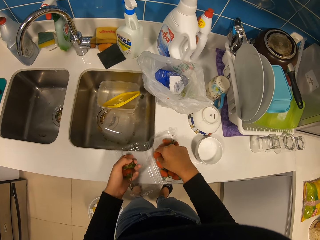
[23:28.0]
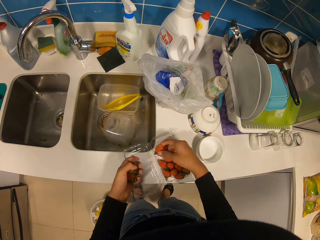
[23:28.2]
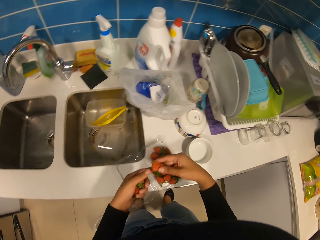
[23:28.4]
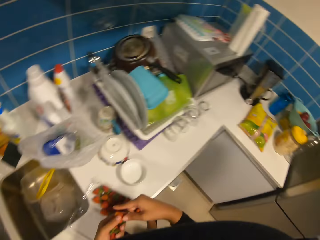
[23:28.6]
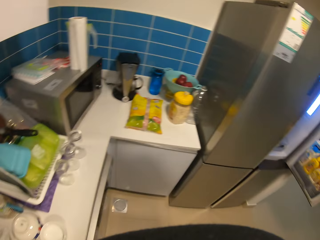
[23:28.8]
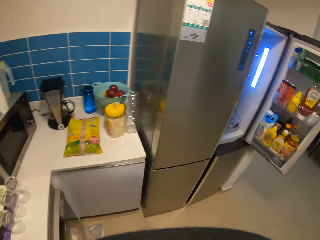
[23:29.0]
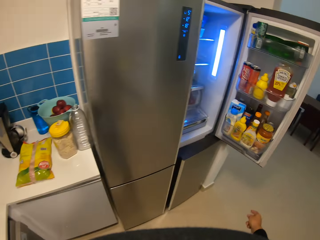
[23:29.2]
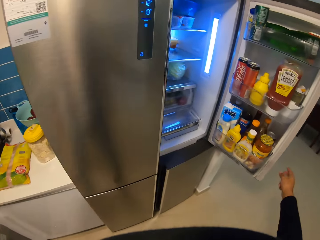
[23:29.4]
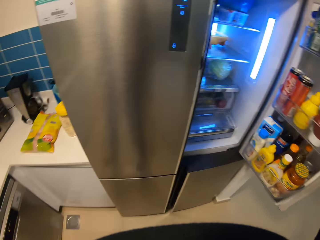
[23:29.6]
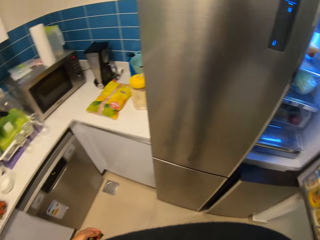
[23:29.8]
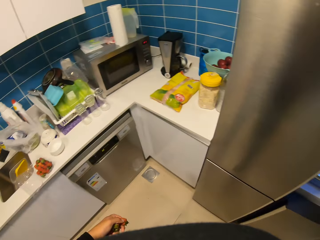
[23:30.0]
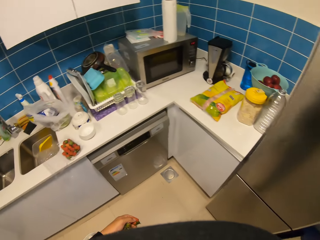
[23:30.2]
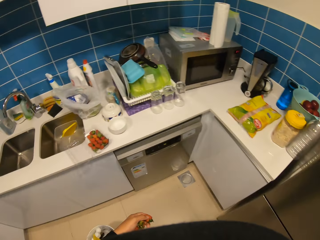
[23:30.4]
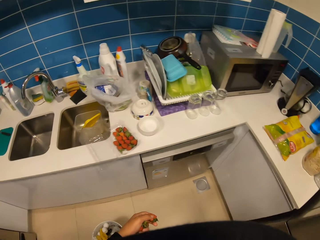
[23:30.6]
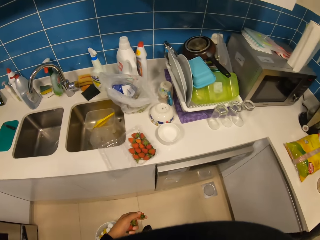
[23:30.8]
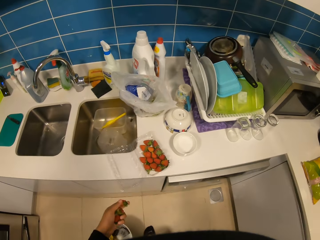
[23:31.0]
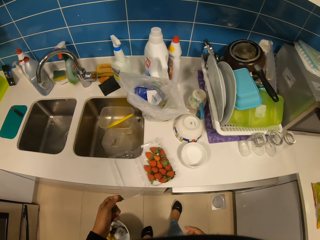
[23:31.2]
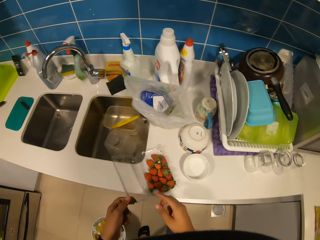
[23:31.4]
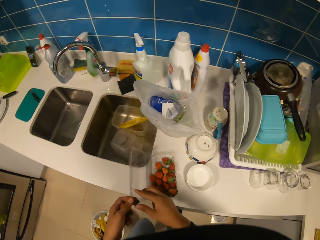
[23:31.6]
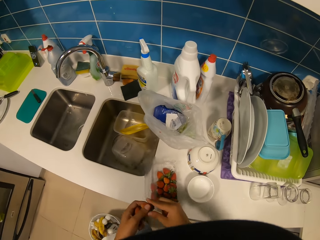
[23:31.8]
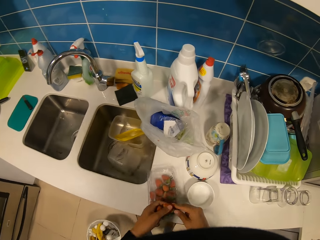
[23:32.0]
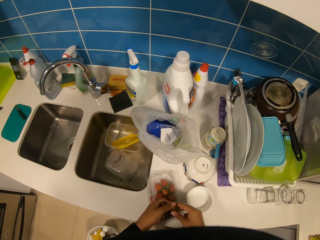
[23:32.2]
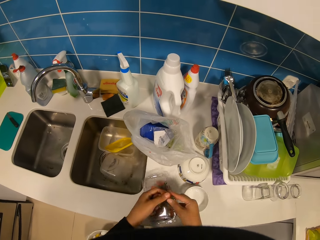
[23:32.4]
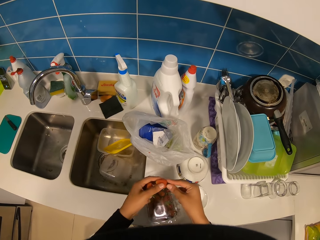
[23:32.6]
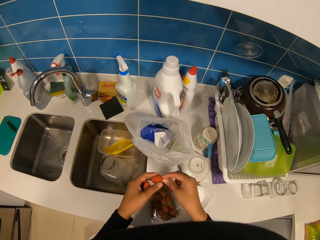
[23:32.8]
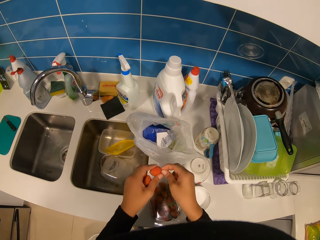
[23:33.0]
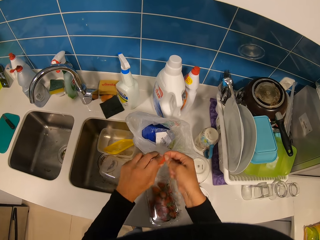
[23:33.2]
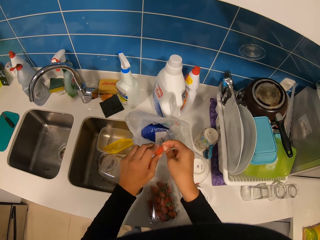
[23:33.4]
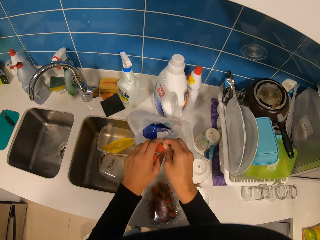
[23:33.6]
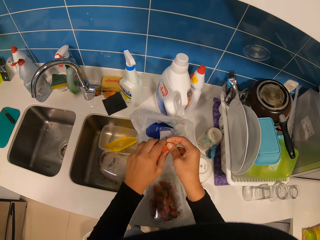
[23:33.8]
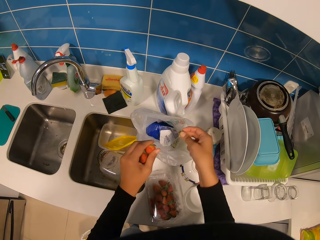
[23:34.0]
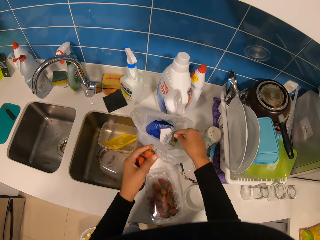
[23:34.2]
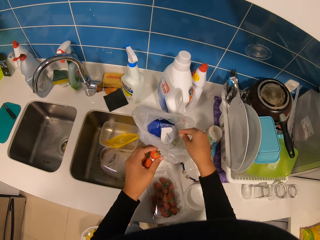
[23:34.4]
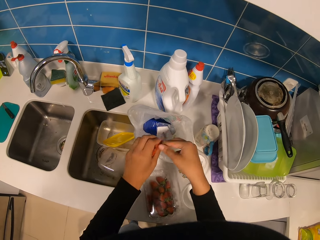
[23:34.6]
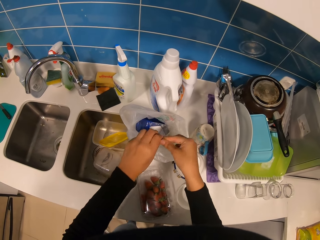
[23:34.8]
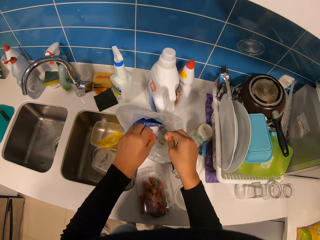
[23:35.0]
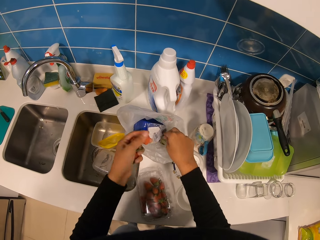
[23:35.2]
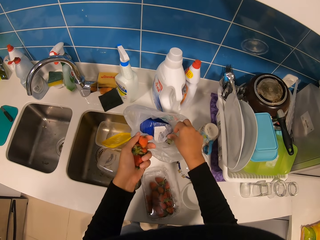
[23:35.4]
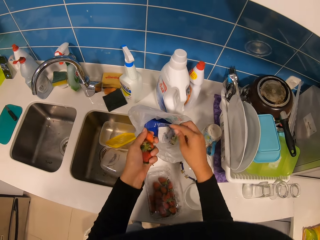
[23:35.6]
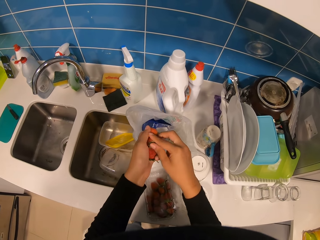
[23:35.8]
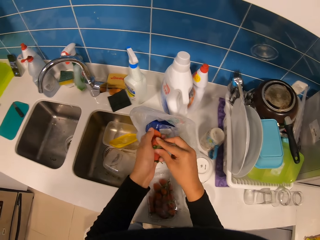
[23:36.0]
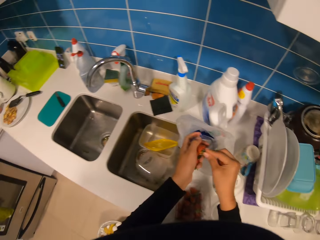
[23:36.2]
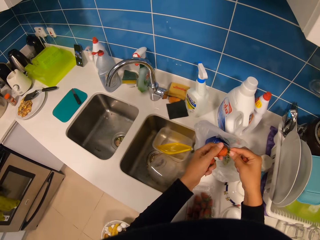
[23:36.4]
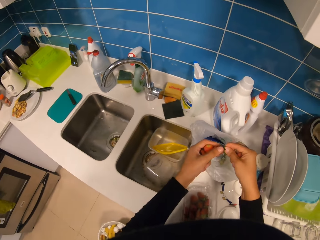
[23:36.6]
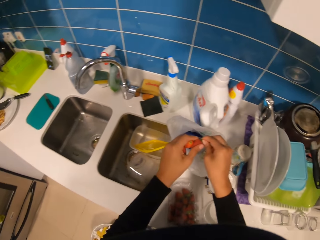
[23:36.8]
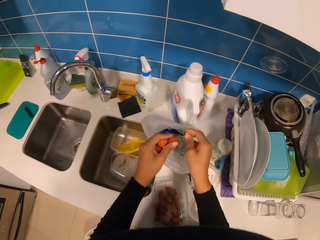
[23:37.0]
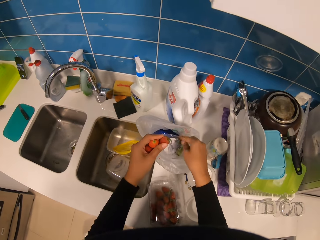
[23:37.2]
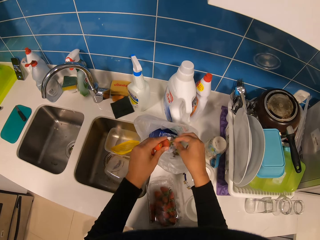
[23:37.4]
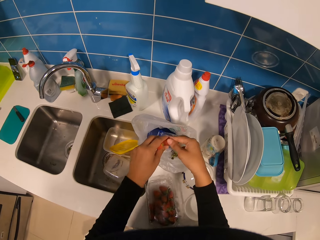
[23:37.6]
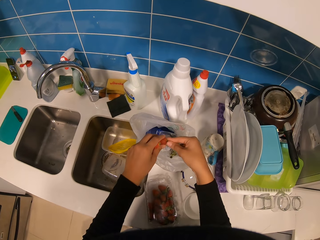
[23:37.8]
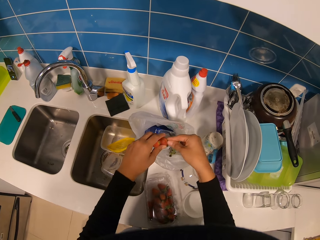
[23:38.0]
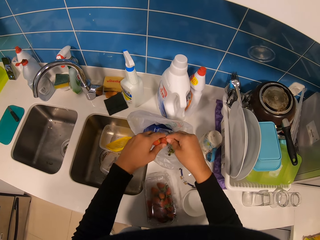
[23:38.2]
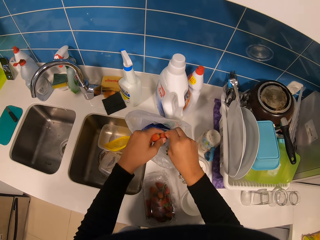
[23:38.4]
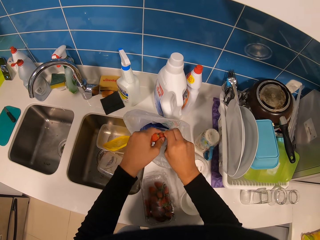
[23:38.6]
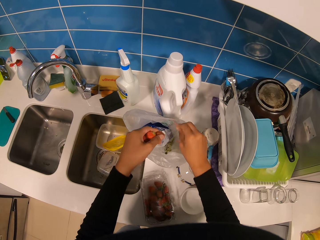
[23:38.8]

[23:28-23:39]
The camera wearer moves in the kitchen. They close the fridge. They move in the kitchen. They close a tin of strawberries. They pluck the calyx. They put dry stalks in a paper bag.

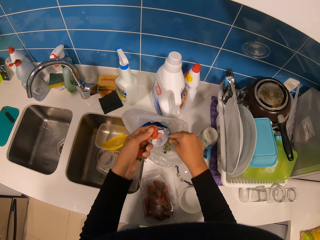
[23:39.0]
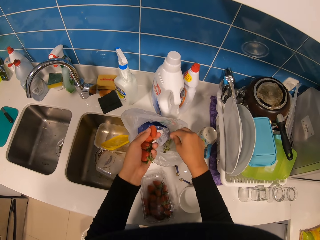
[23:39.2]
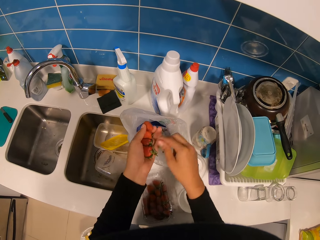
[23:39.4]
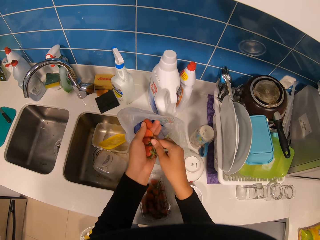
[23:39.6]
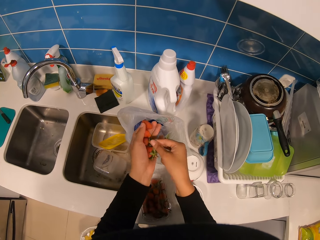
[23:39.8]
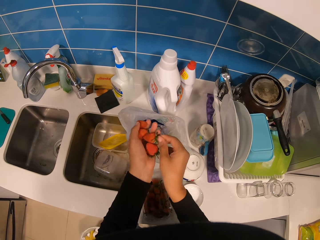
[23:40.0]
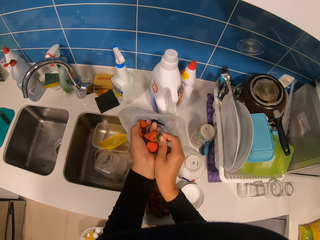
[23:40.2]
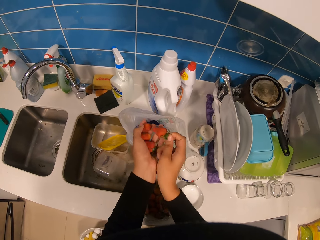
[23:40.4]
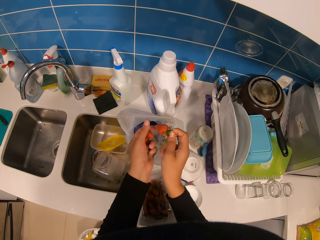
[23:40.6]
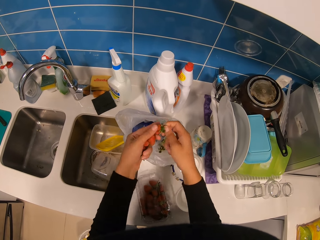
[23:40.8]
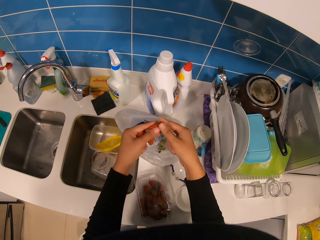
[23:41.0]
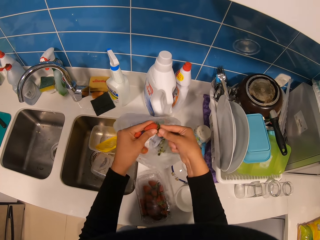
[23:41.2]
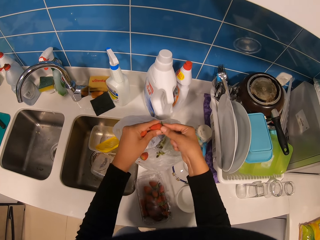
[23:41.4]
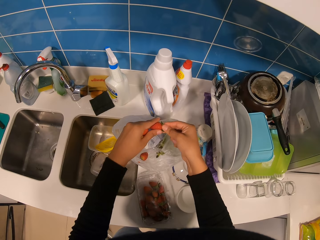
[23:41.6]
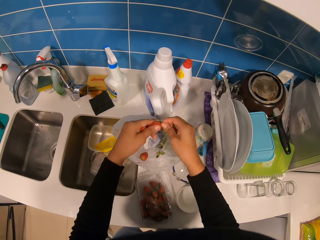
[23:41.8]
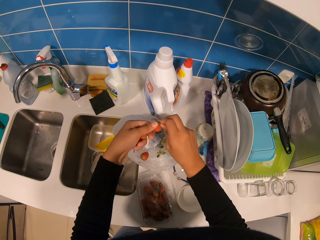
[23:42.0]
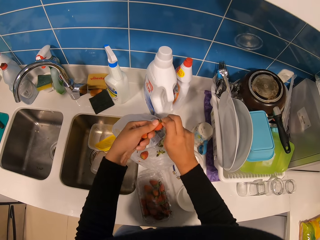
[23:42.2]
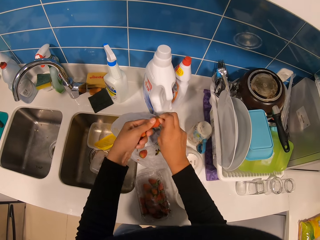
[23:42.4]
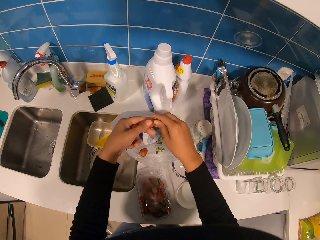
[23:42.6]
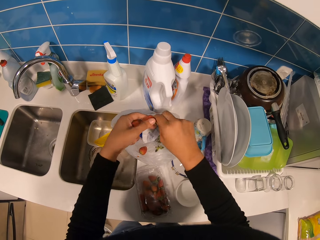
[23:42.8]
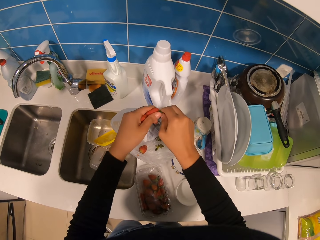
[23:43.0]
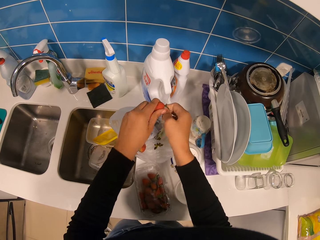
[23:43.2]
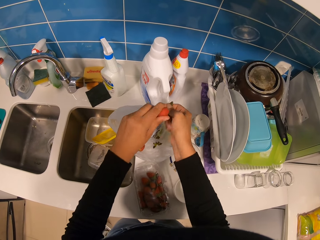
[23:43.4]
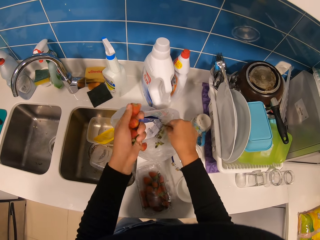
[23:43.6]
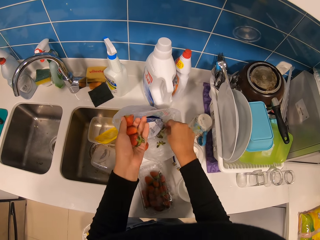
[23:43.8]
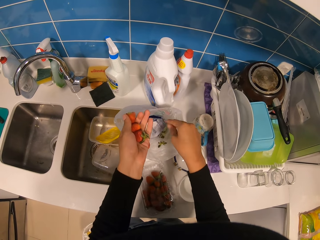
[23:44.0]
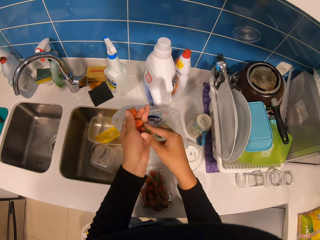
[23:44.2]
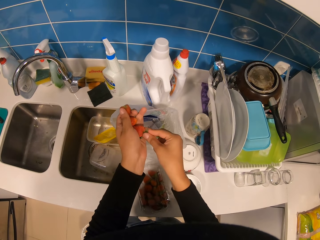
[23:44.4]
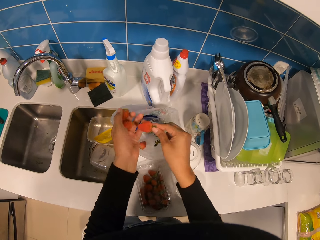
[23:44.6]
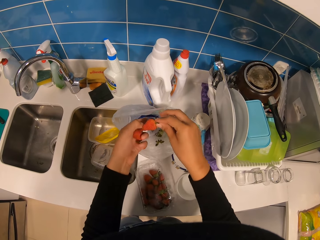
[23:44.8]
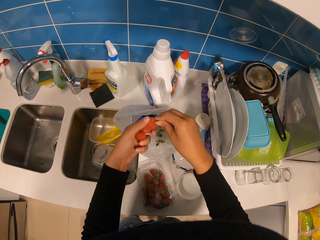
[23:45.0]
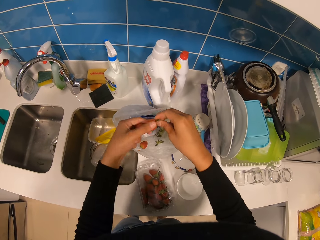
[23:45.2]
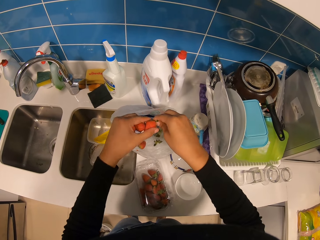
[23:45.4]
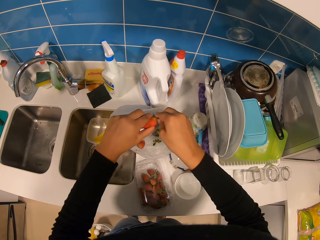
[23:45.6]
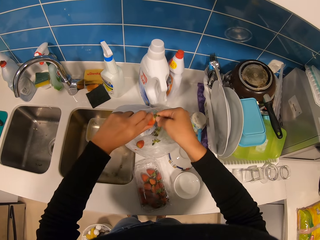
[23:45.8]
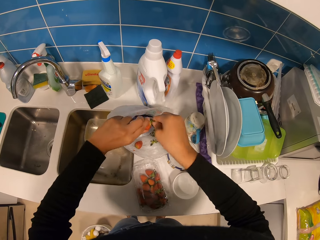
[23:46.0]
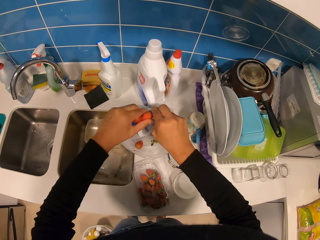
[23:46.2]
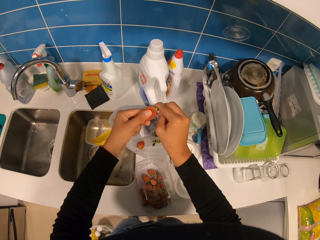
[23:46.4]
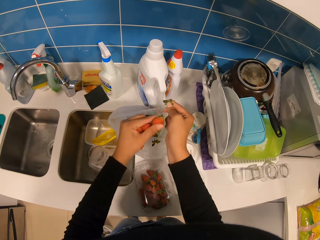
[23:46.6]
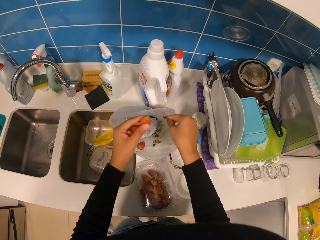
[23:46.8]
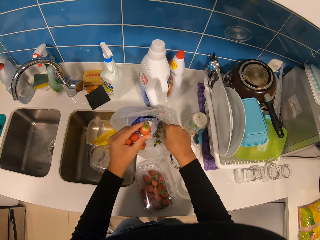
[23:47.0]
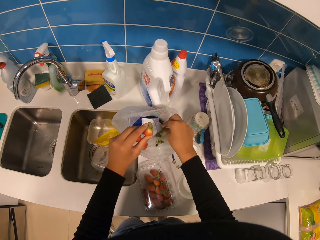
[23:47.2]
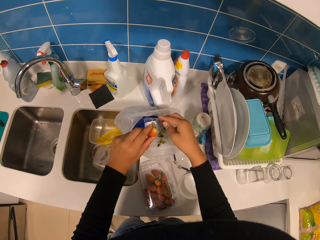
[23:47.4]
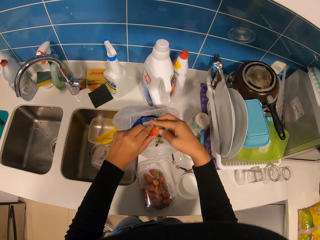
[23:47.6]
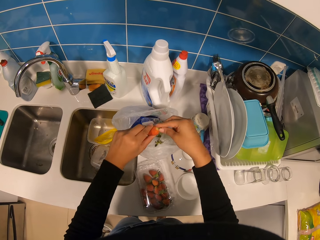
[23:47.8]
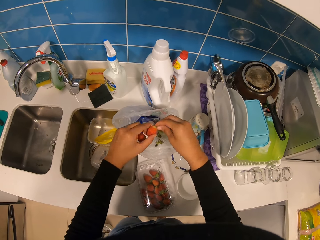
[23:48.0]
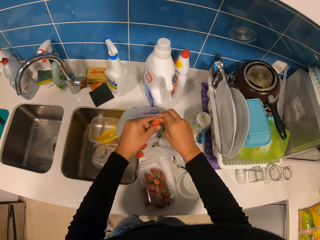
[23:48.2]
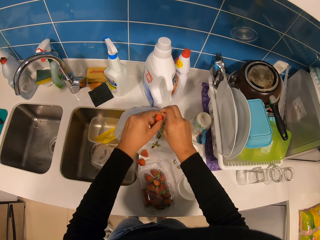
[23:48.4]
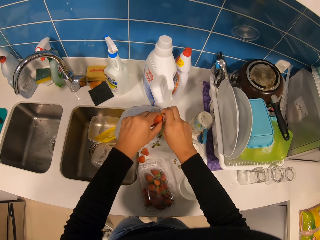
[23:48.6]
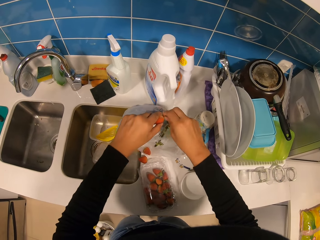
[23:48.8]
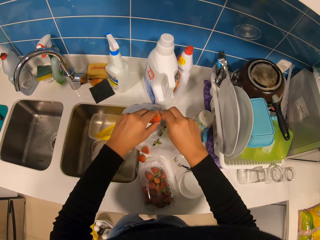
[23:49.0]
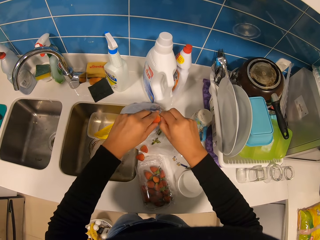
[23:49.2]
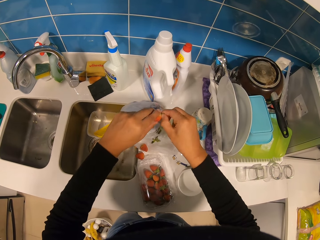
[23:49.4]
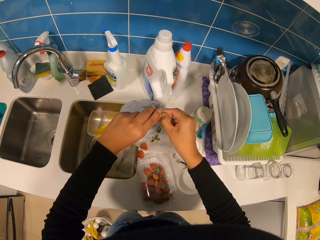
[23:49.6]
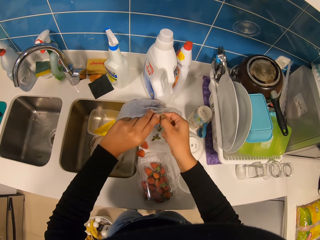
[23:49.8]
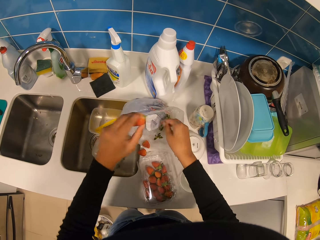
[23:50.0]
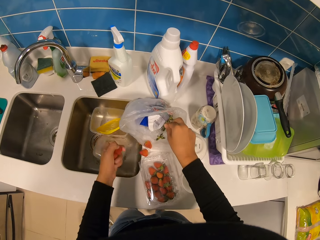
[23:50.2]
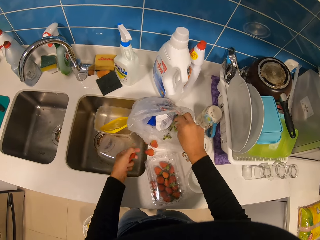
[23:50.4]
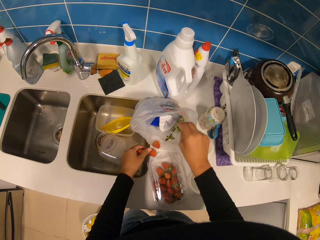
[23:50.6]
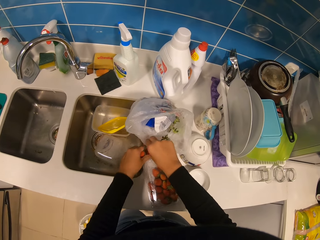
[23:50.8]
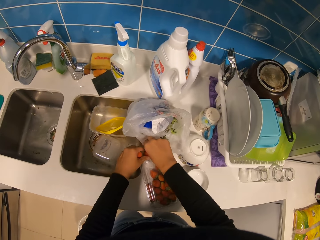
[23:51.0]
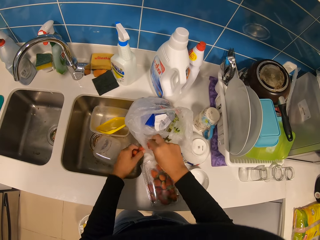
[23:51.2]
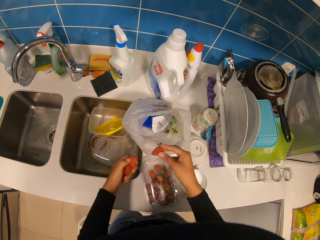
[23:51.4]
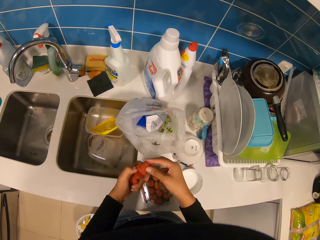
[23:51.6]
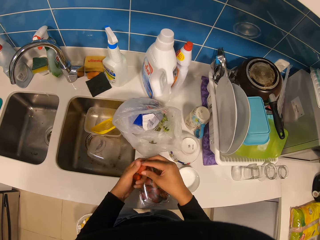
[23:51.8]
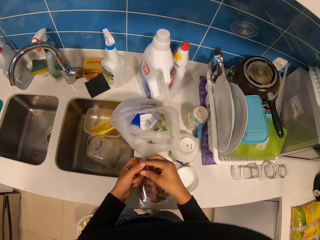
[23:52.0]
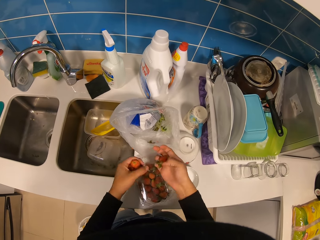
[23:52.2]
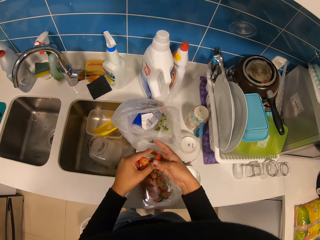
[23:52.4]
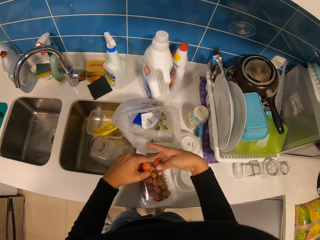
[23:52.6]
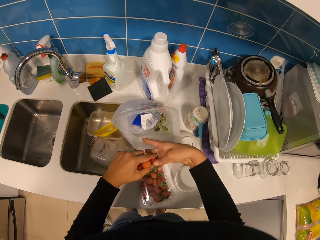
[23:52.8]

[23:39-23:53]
The camera wearer puts dry stalks in a paper bag. They put dry stalks in the paper bag again. They pick up strawberries on a table.
